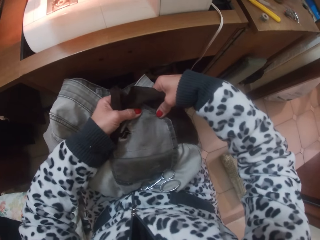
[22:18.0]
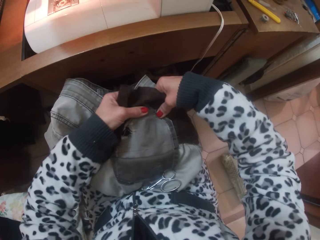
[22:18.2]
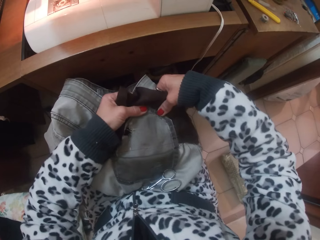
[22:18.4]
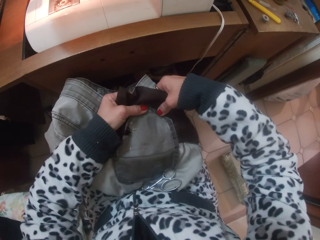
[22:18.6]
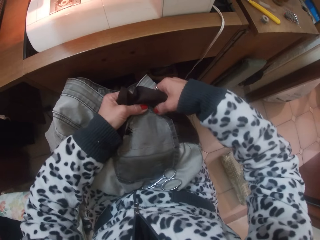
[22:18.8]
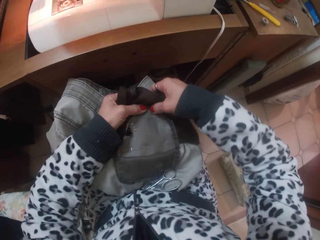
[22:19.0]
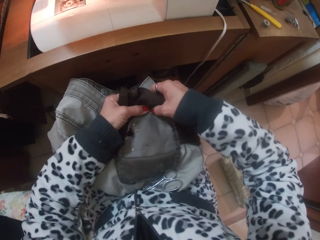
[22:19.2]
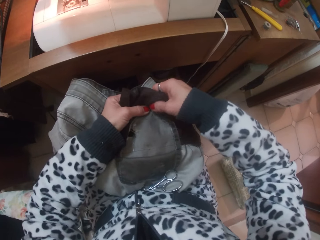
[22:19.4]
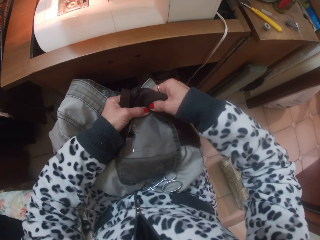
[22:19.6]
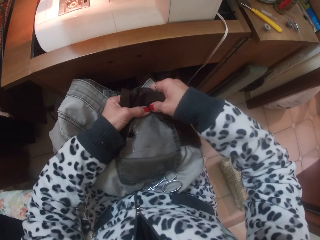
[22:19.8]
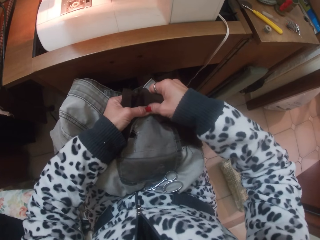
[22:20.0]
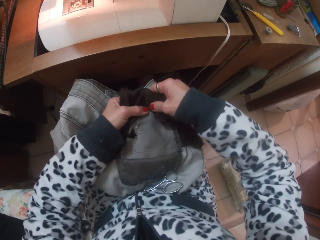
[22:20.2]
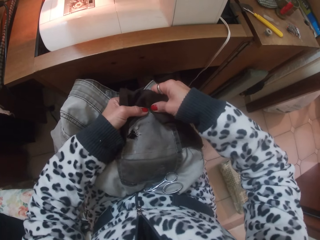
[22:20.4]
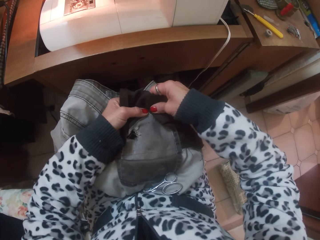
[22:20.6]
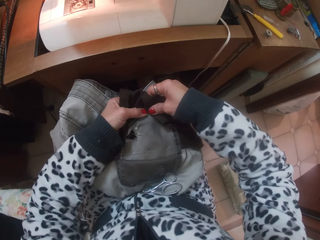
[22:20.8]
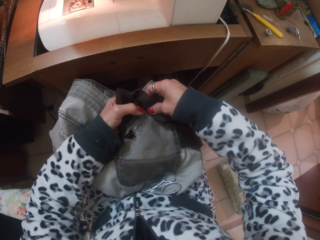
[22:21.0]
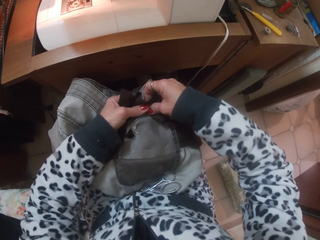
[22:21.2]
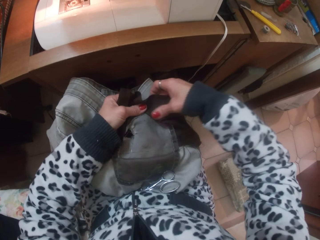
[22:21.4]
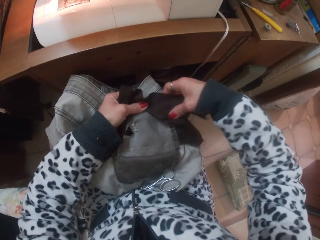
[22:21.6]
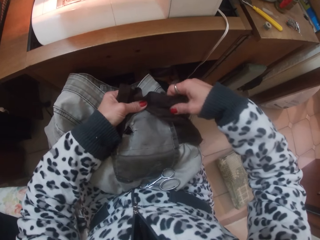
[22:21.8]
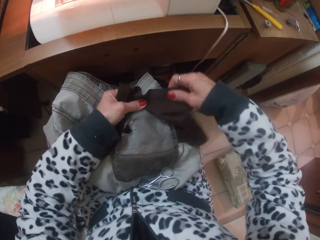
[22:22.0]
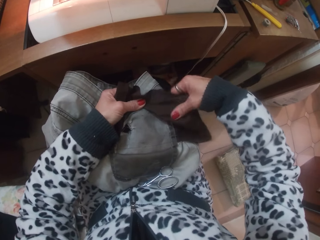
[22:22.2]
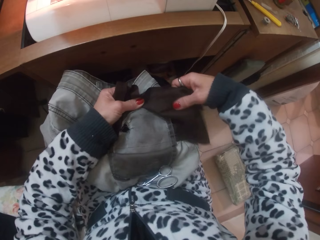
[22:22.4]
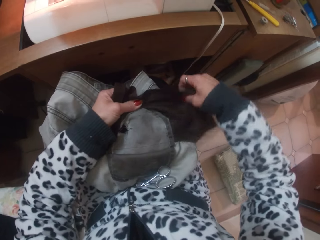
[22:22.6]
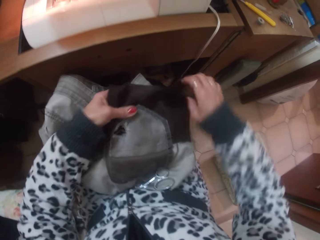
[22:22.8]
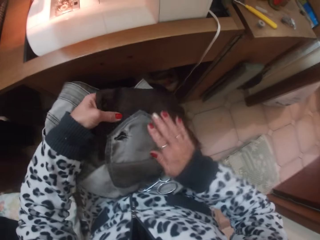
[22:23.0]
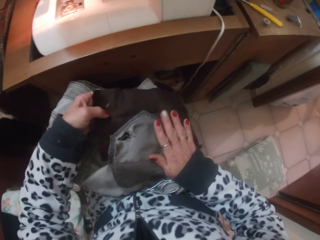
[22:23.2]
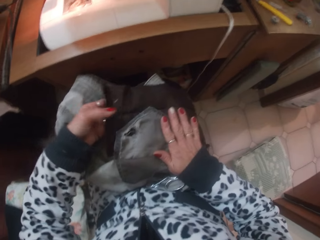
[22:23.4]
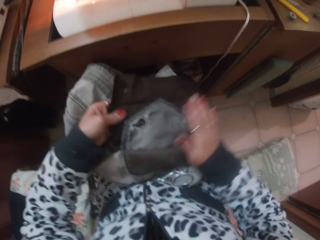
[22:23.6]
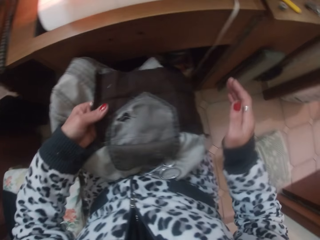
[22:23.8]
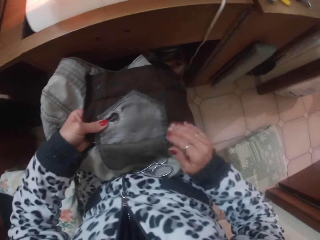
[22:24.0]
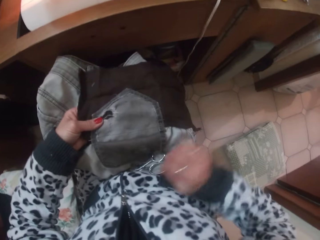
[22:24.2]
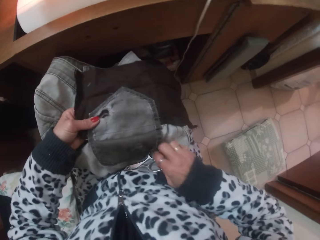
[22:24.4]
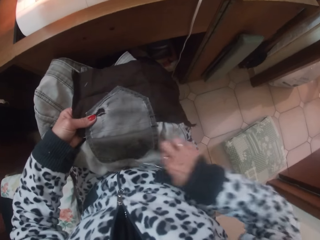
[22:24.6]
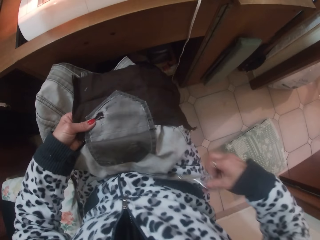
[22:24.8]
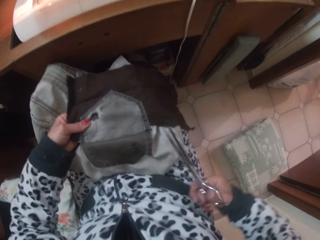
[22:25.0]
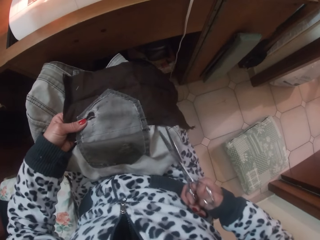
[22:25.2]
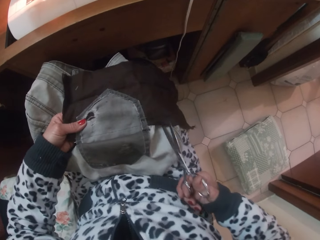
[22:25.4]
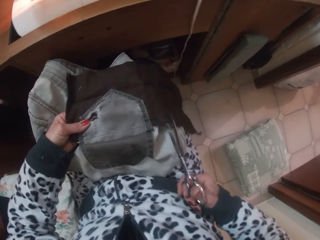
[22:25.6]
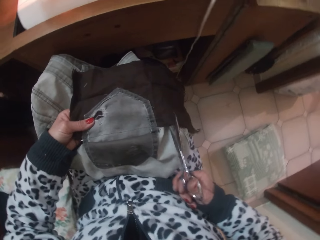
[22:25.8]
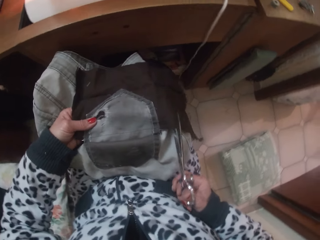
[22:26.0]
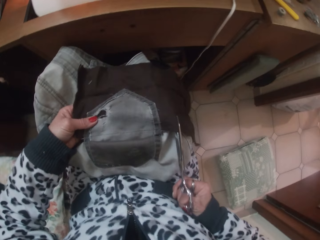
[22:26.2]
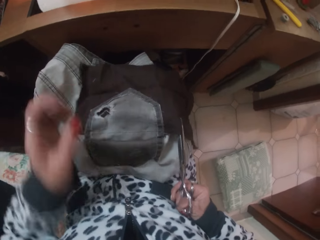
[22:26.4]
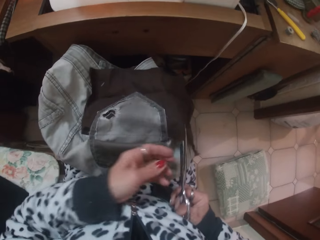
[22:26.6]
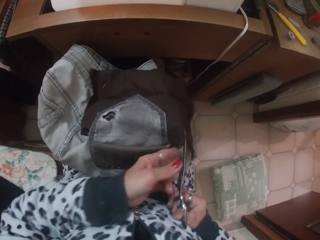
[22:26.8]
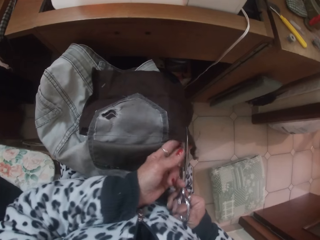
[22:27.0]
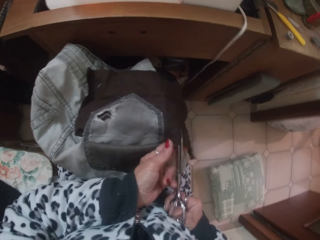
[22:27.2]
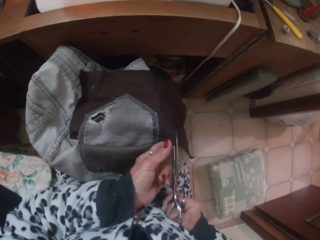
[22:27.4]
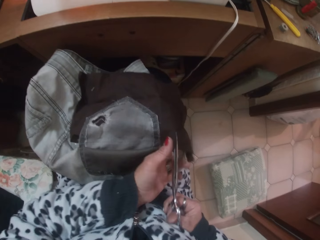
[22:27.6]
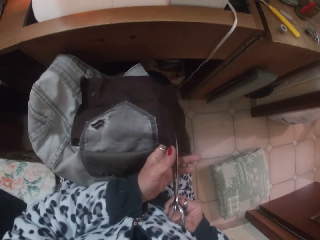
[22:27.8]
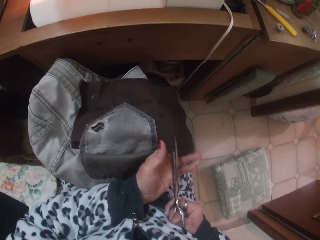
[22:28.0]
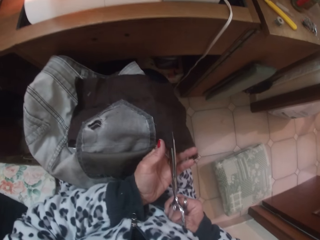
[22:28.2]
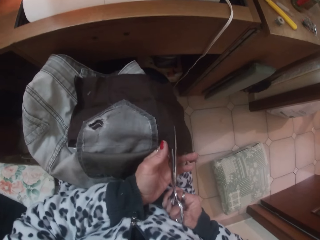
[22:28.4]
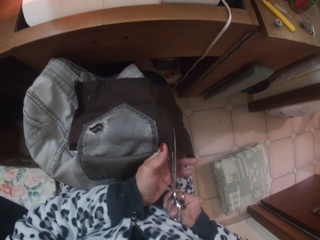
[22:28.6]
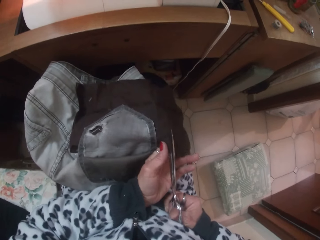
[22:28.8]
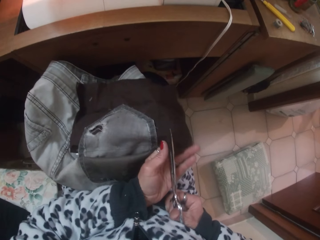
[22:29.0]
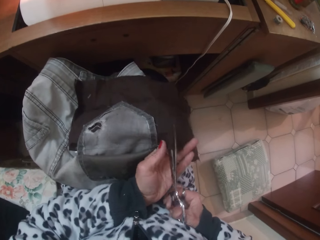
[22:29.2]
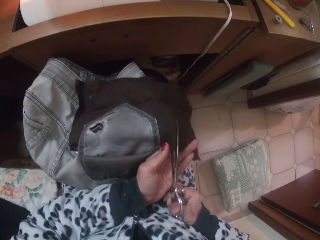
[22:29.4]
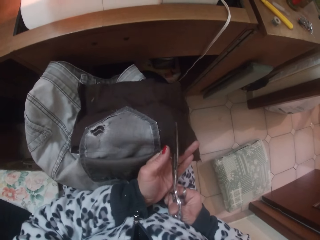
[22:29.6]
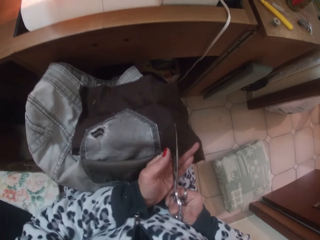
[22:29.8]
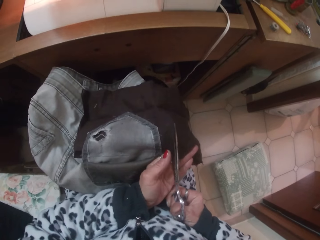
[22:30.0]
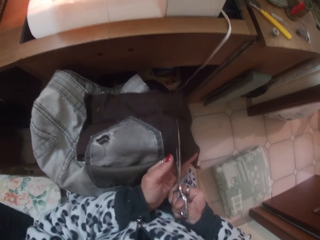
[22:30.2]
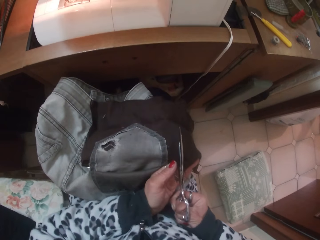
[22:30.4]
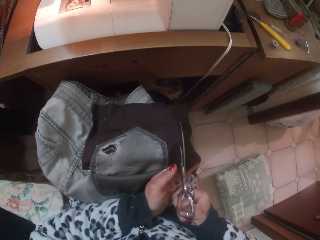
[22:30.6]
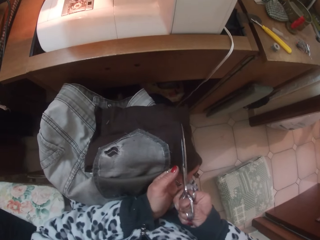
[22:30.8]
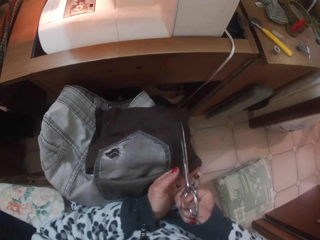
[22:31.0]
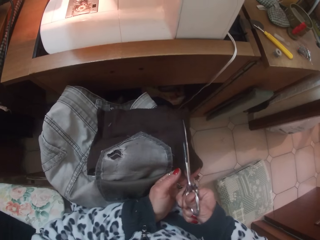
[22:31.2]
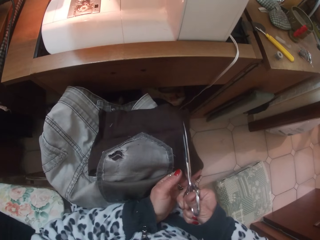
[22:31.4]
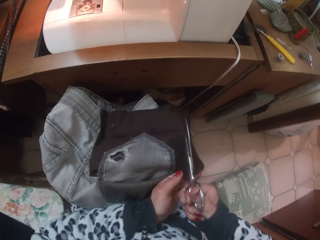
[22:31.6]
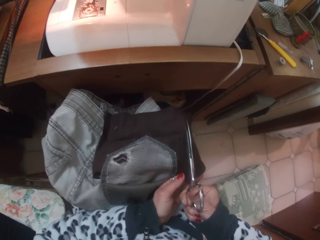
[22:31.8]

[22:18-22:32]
The camera wearer holds the cloth. She picks up the scissors on her lap with her right hand. She cuts off the cloth around the trouser pocket with the scissors in her right hand. She holds the cloth.

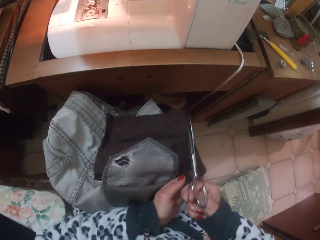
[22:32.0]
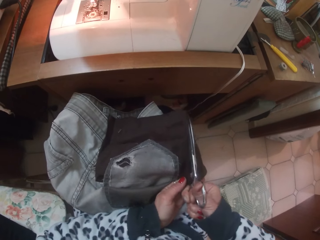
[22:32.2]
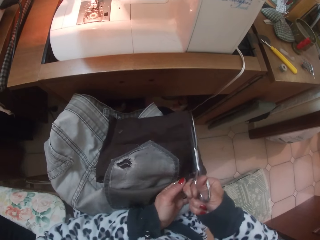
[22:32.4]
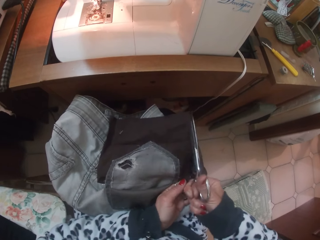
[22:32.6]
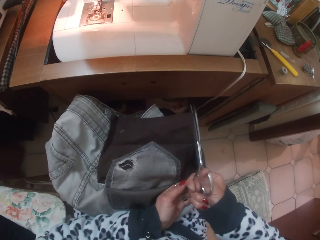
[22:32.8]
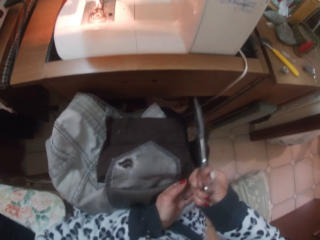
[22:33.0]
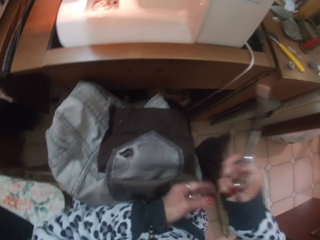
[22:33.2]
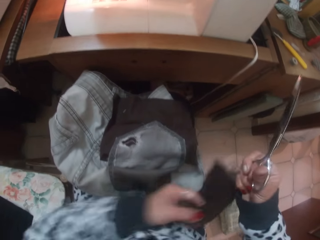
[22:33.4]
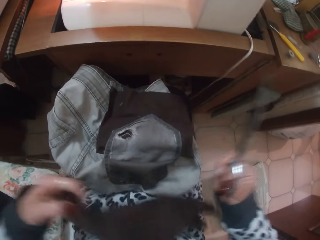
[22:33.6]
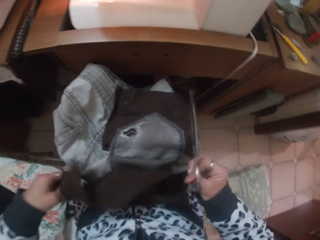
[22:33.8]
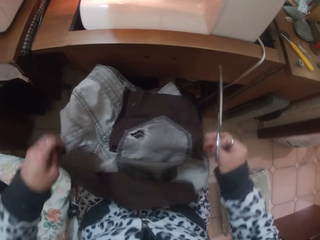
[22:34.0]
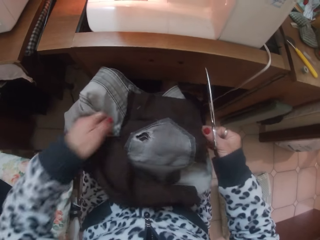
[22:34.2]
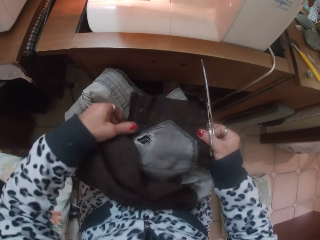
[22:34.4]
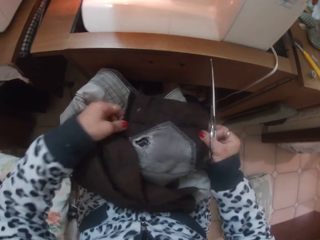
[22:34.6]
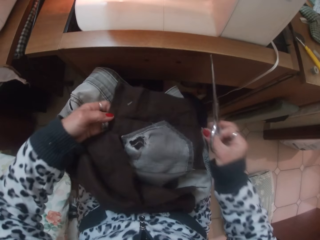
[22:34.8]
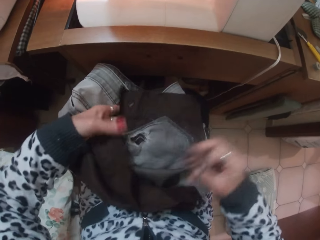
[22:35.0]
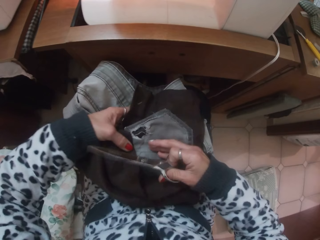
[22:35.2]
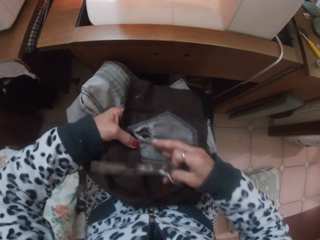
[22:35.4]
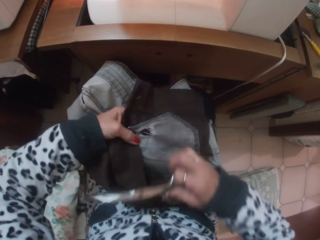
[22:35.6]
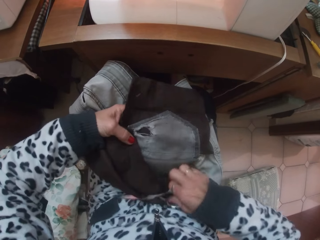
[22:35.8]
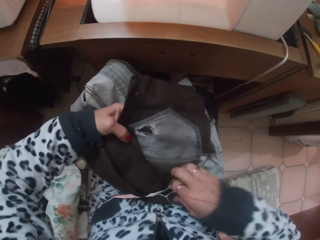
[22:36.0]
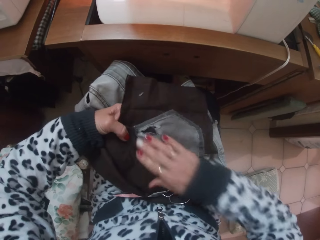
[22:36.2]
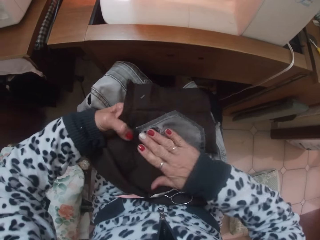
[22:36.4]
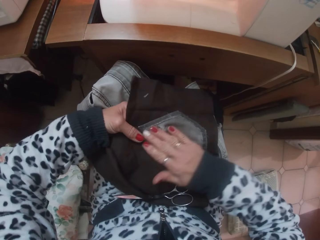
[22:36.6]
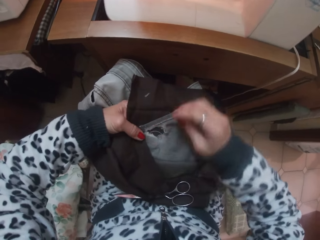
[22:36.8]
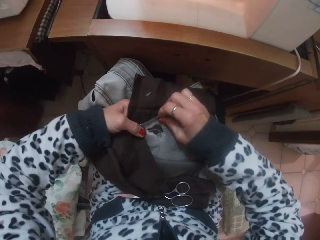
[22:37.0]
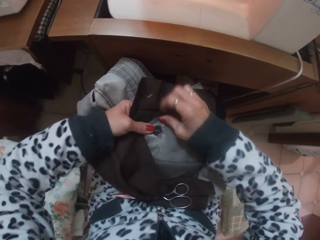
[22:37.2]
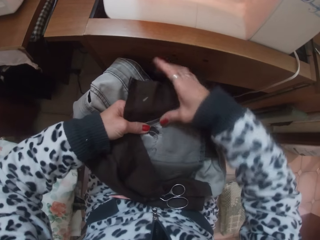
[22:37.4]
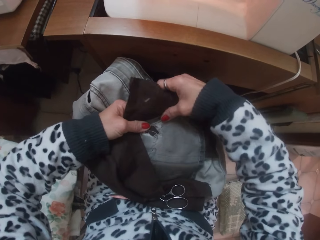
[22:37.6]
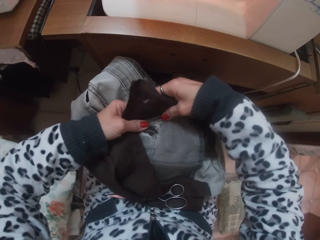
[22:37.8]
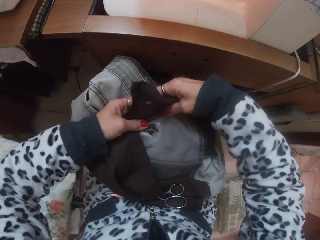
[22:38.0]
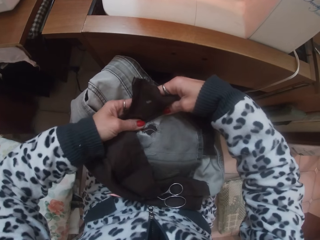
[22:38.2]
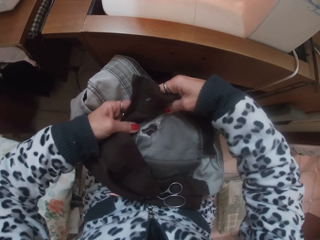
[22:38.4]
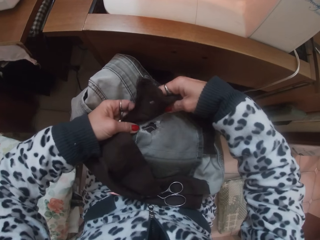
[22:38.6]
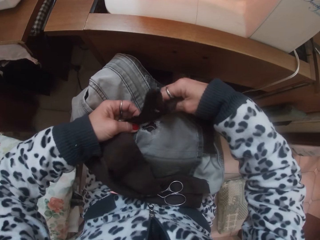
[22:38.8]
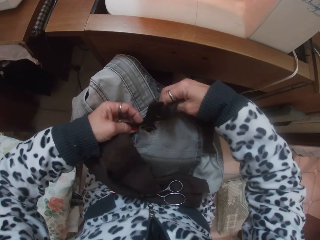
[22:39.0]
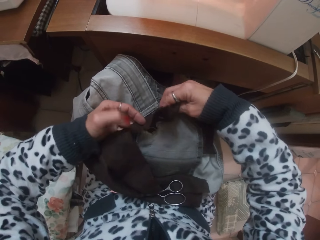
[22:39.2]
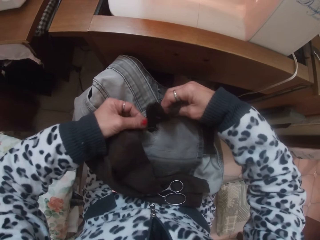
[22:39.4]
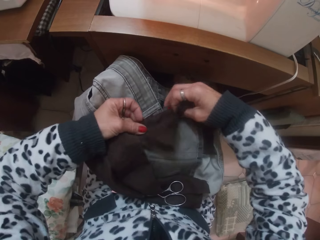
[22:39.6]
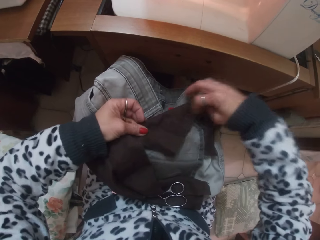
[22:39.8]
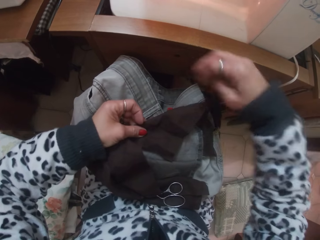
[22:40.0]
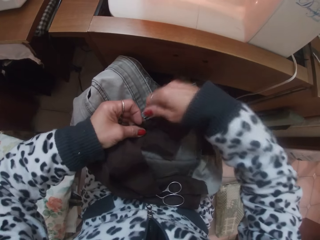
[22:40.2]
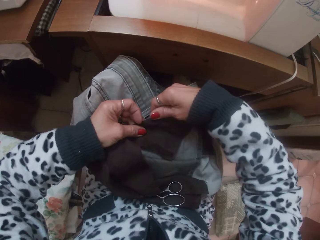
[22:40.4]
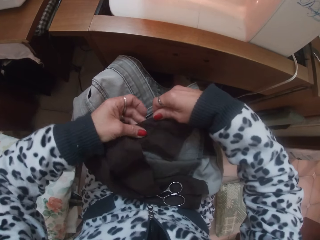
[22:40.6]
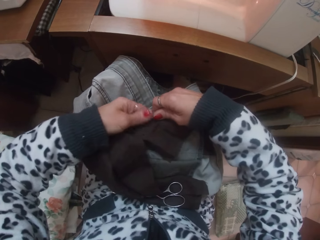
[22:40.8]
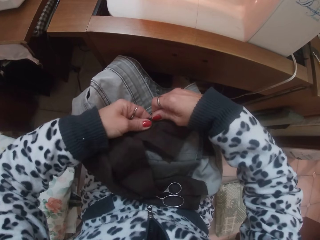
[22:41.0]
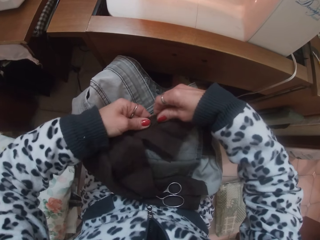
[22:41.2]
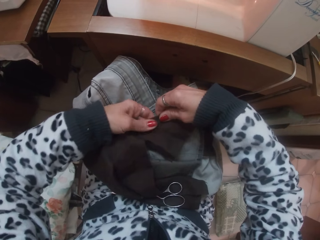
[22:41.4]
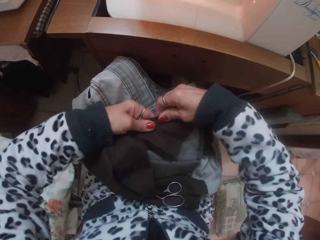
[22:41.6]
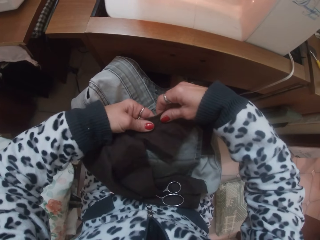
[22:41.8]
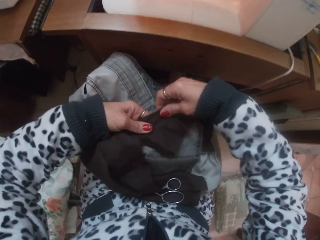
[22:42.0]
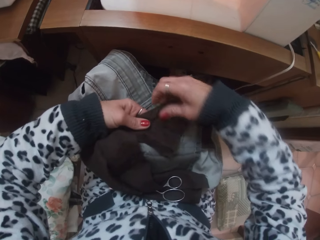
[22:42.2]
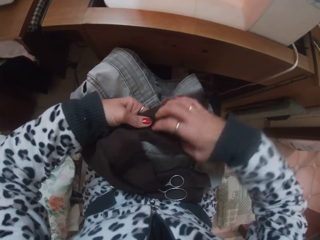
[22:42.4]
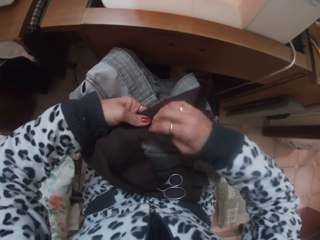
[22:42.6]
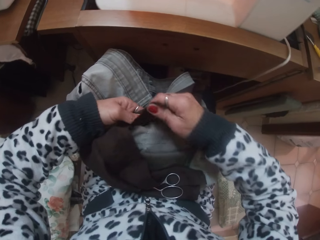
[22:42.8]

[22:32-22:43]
The camera wearer puts down the cloth. They hold the trouser, put down the scissors, and put their hand on the trouser. They hold the cloth. They wrap the edges of the trouser pocket with cloth. They fold the cloth. They smoothen the edges of the trouser pocket with their hands.
